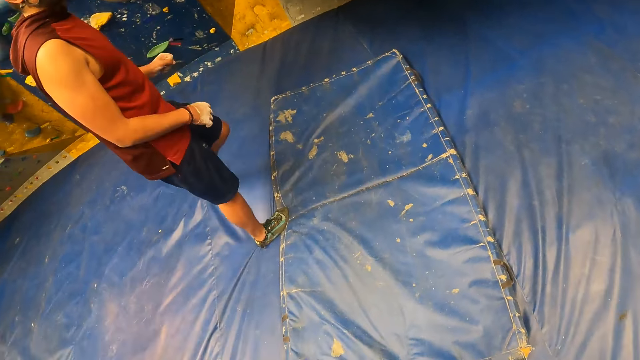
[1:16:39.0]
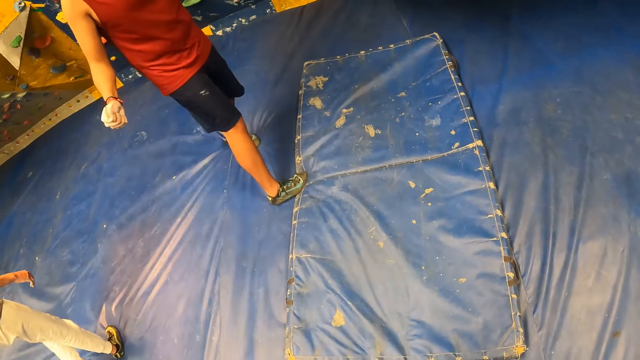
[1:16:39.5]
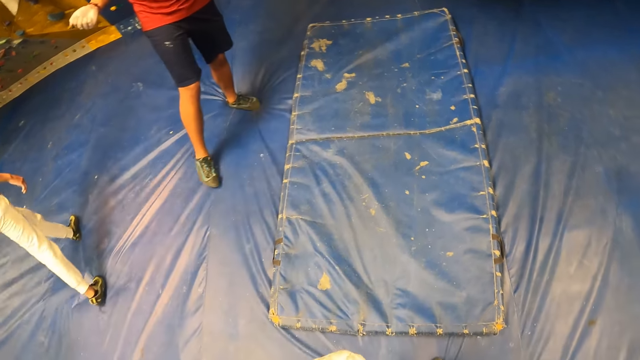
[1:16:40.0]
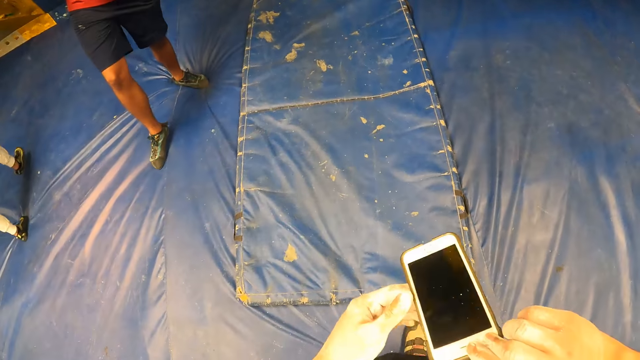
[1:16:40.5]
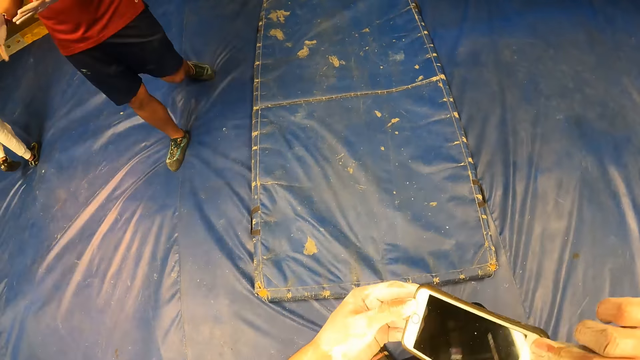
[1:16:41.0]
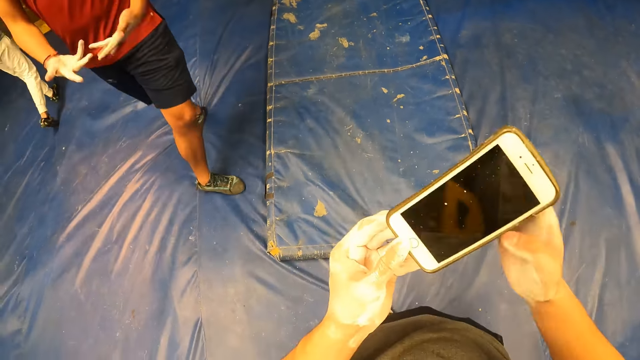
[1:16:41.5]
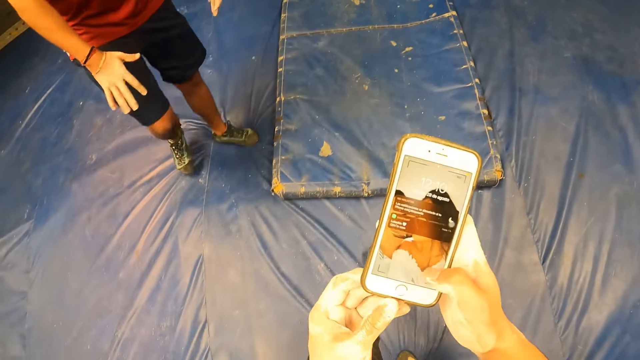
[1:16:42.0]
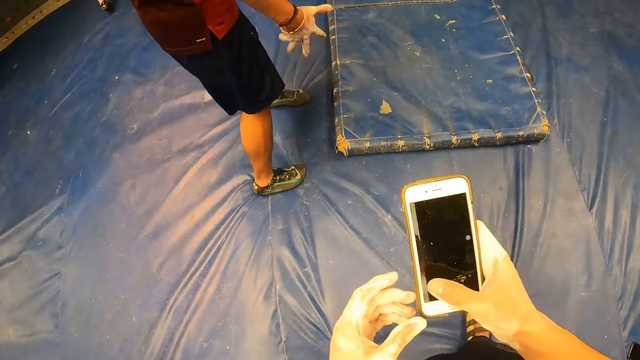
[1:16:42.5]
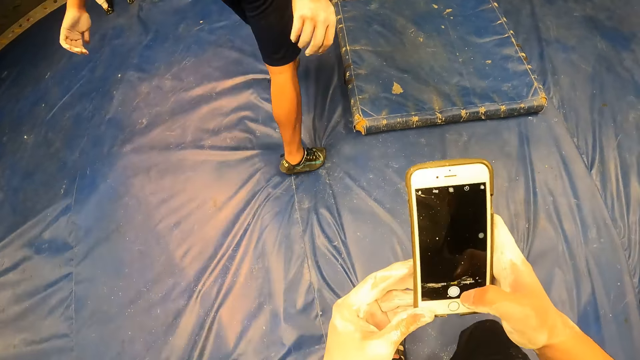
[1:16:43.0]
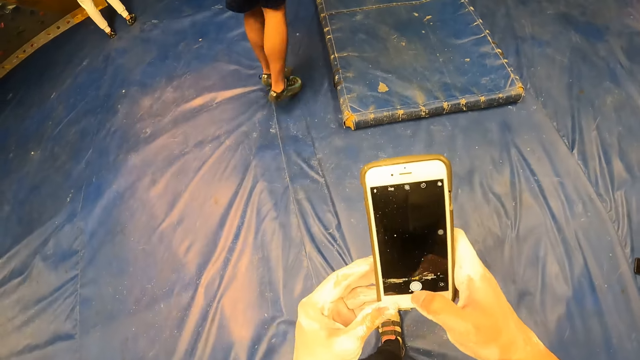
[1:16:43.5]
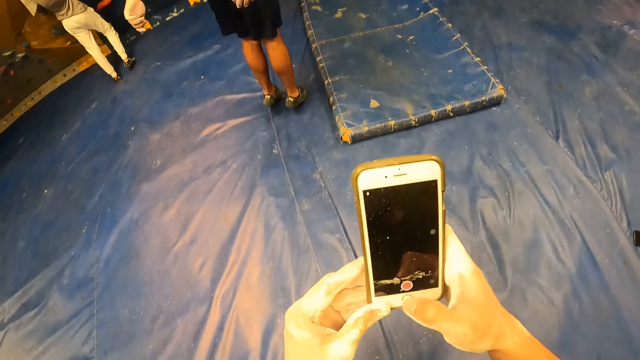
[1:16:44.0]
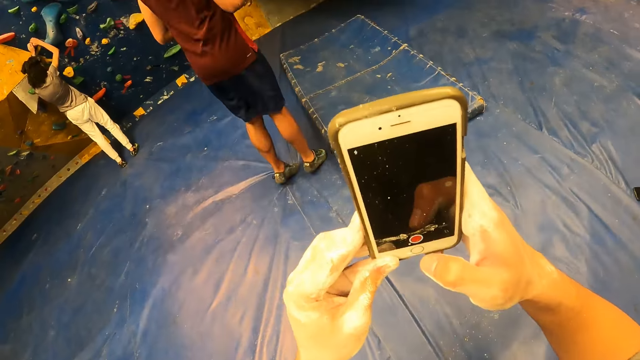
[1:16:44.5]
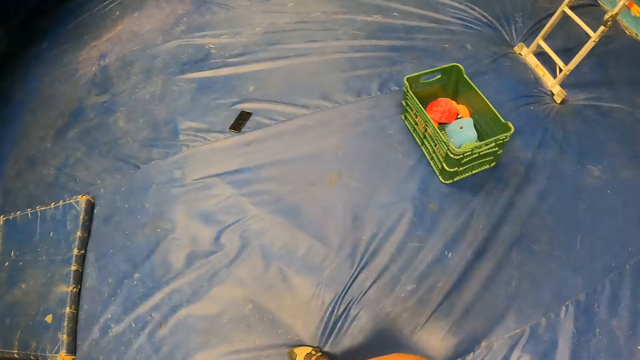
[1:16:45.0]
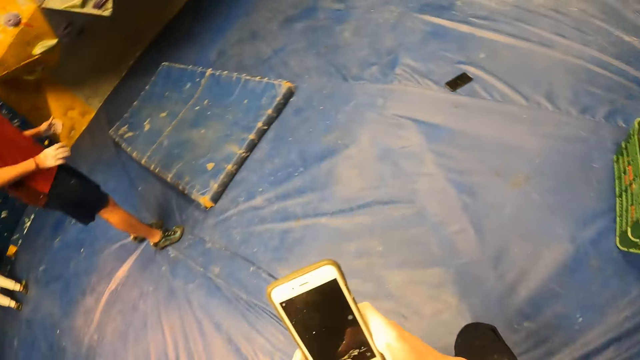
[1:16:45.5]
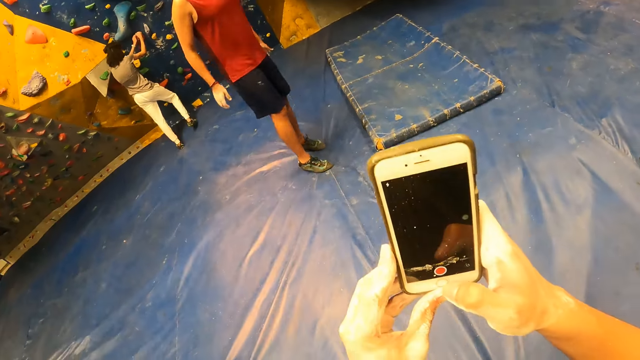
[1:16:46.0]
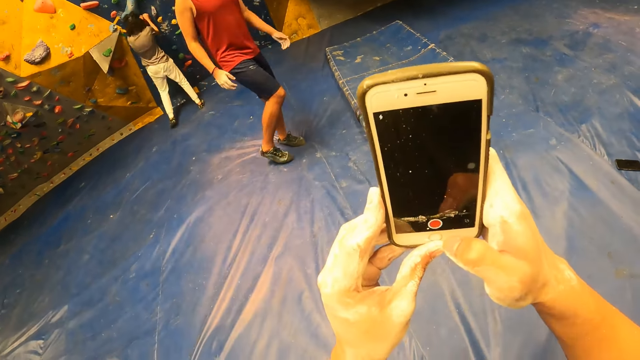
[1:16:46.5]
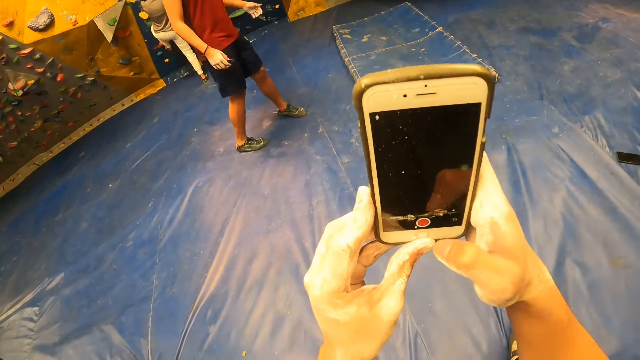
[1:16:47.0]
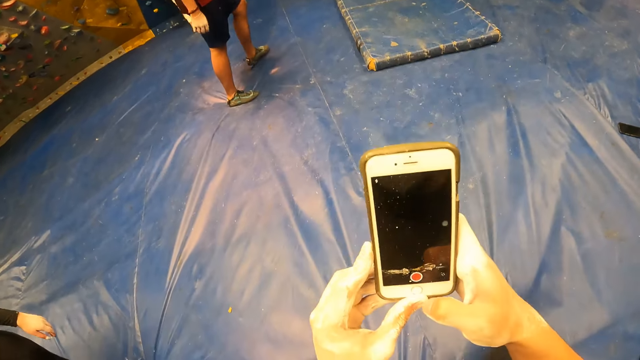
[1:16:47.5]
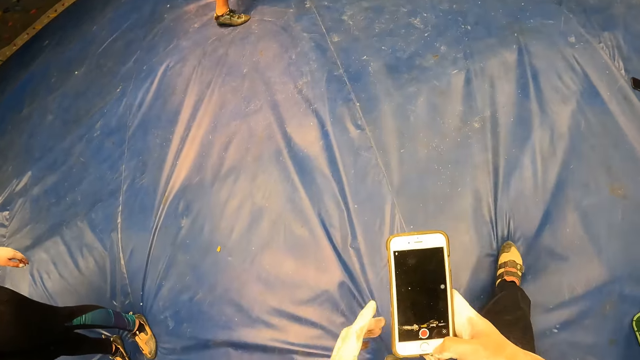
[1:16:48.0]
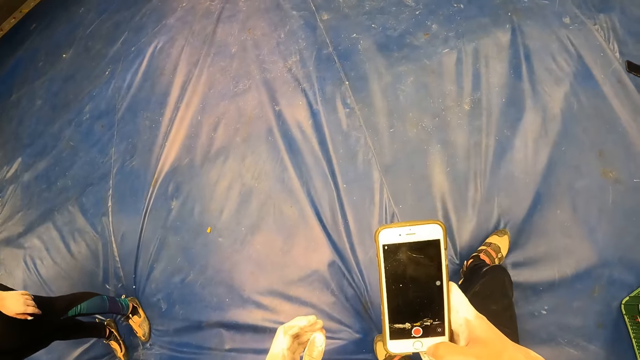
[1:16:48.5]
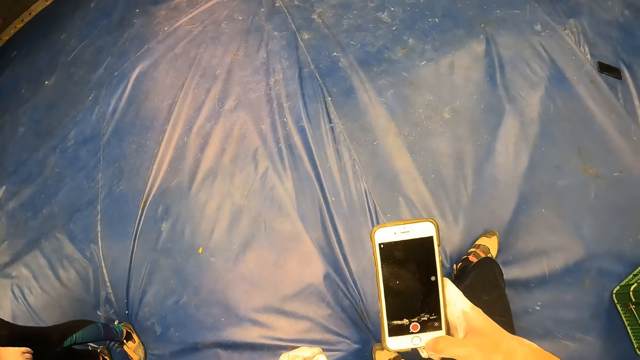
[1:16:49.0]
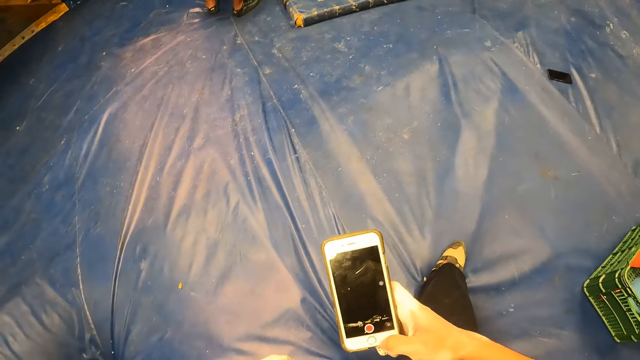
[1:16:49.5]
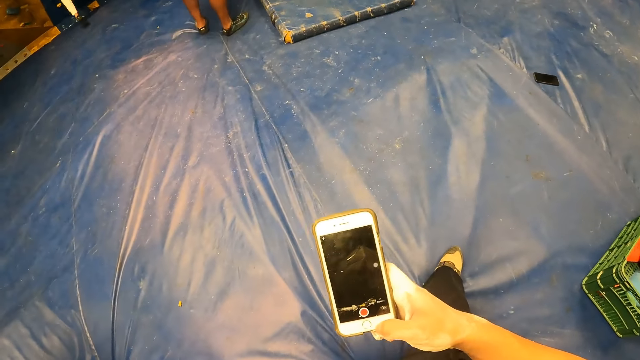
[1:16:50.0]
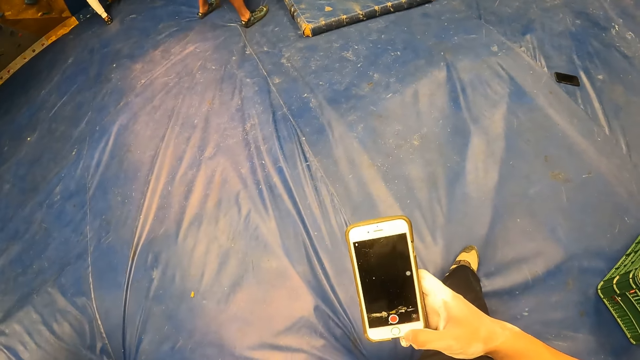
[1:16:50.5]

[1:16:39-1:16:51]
The camera wearer operates the phone with both hands. They hold the phone with both hands. A man jumps up. The camera wearer looks around. A girl climbs the rock wall with both hands. The camera wearer uses the phone.

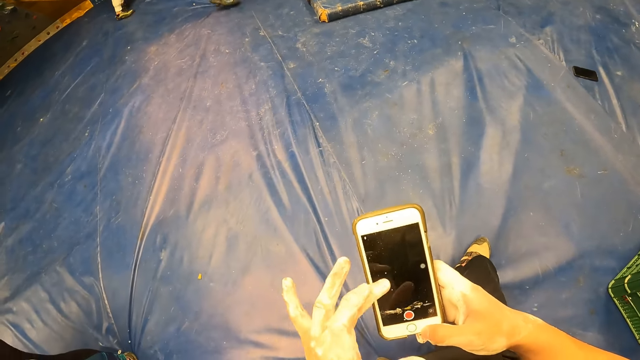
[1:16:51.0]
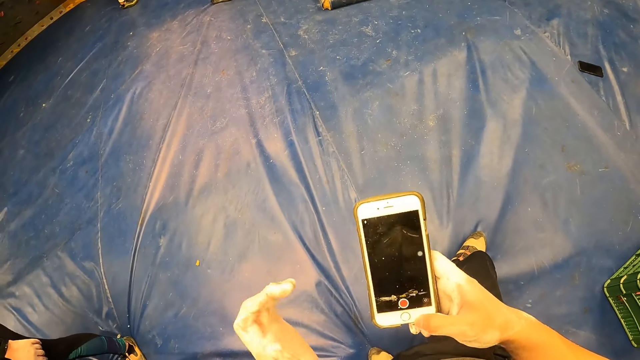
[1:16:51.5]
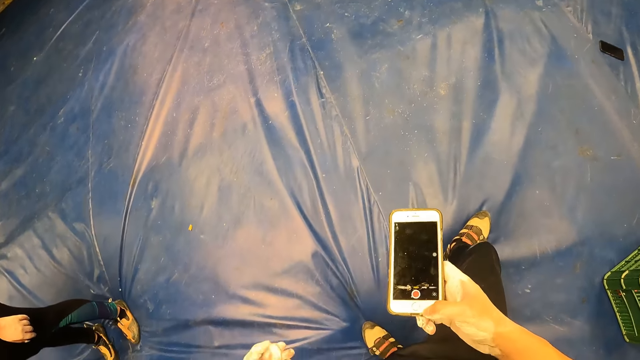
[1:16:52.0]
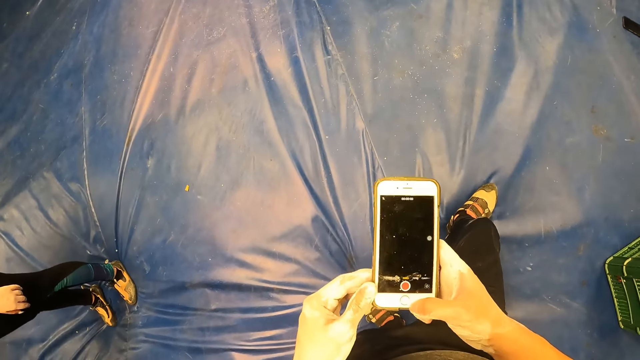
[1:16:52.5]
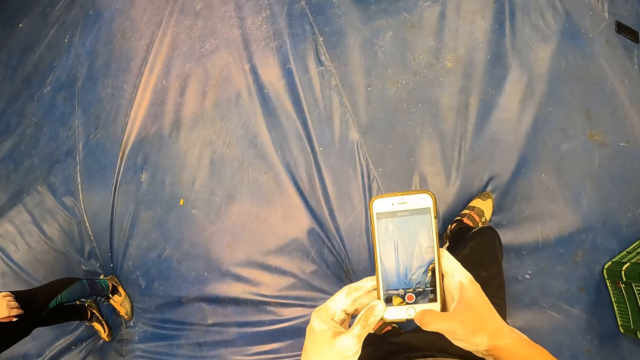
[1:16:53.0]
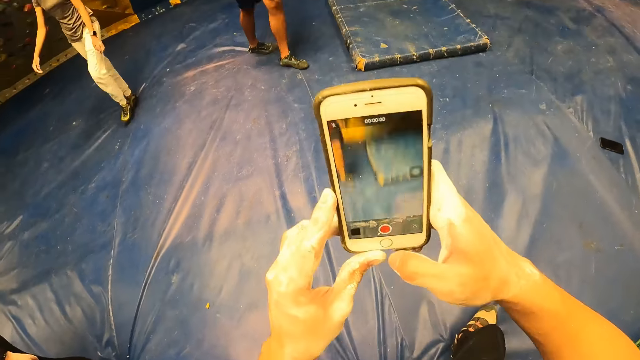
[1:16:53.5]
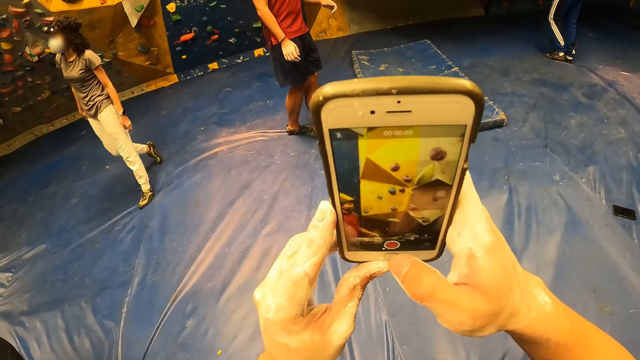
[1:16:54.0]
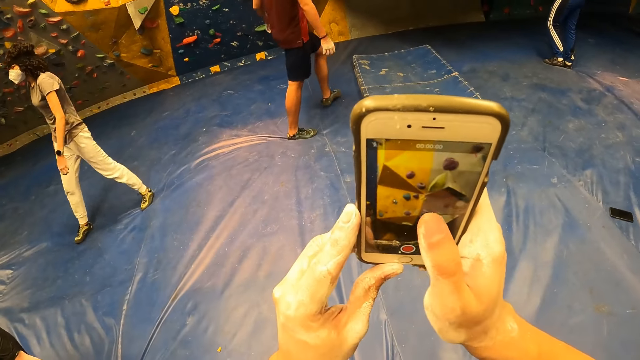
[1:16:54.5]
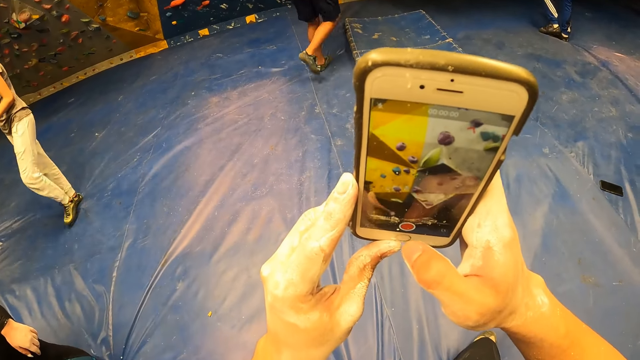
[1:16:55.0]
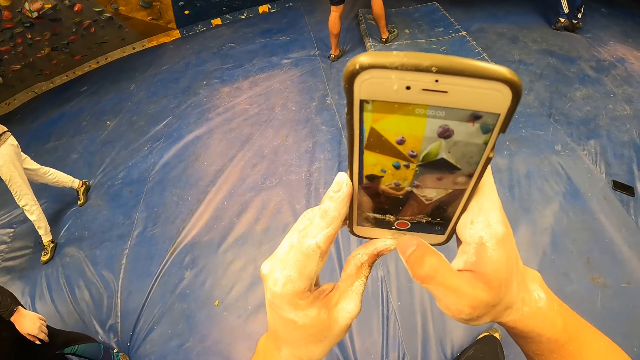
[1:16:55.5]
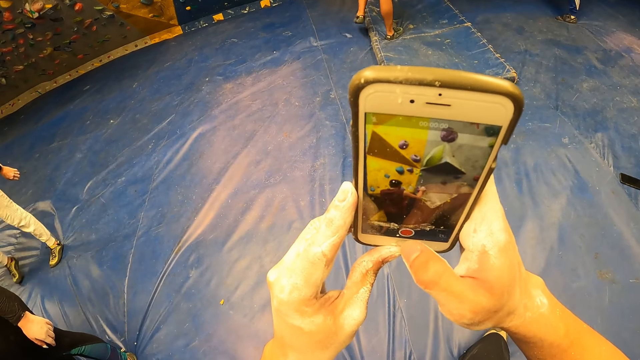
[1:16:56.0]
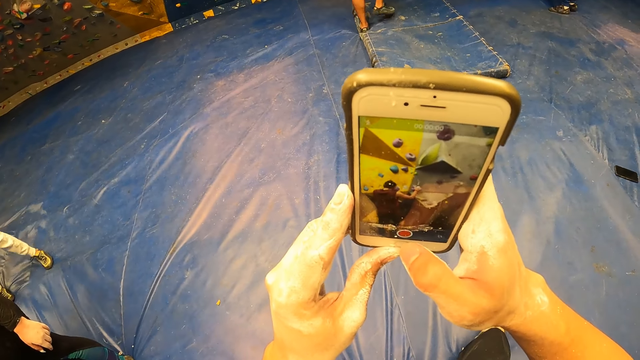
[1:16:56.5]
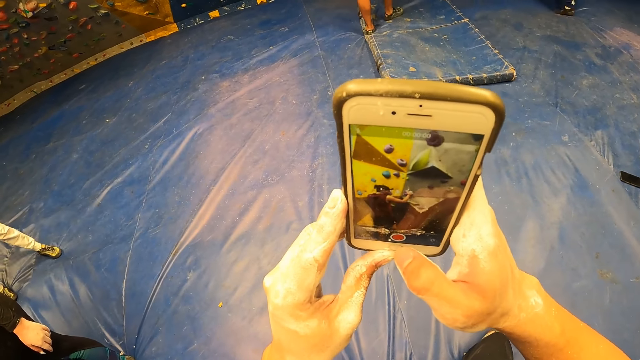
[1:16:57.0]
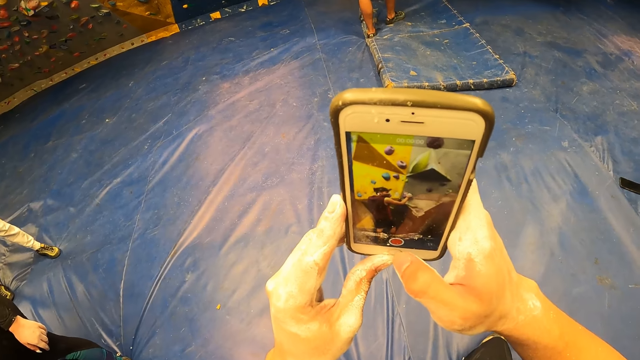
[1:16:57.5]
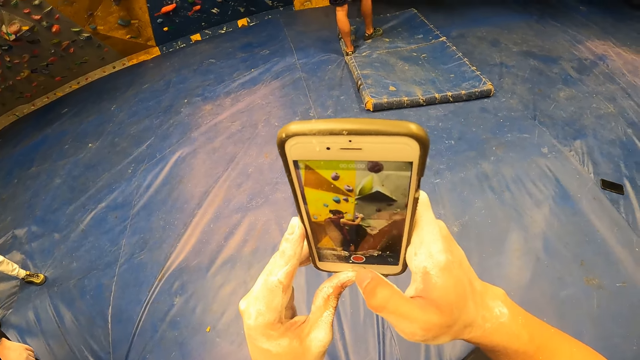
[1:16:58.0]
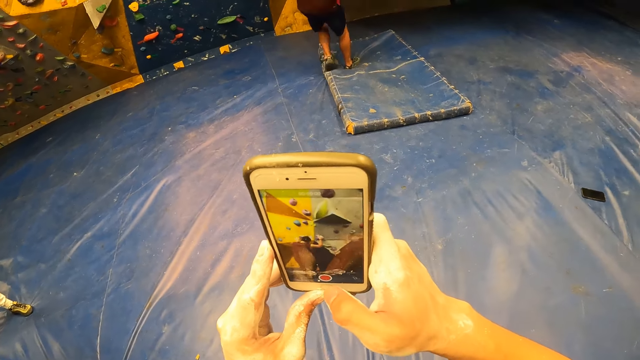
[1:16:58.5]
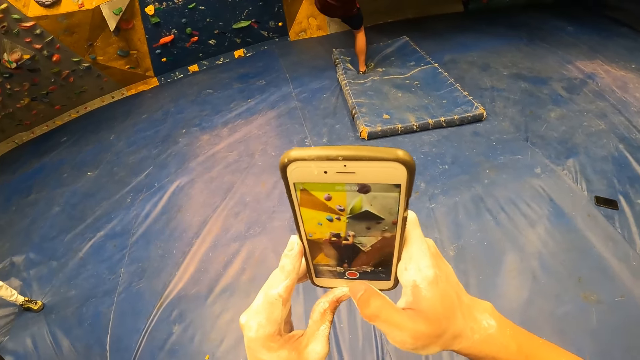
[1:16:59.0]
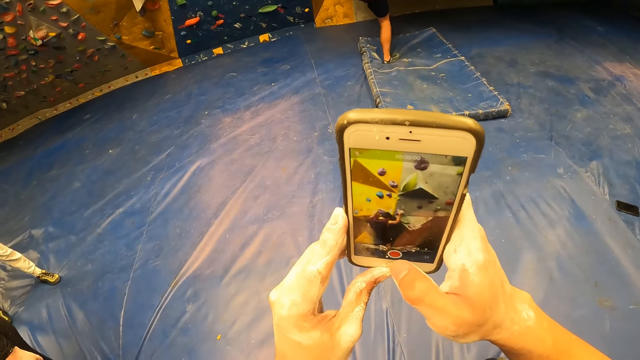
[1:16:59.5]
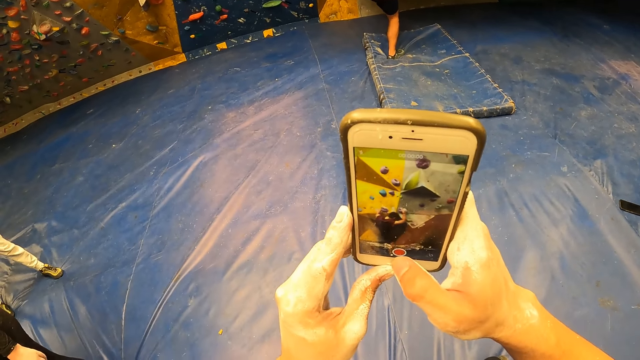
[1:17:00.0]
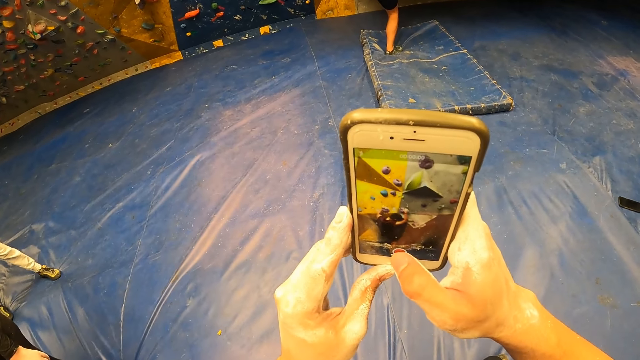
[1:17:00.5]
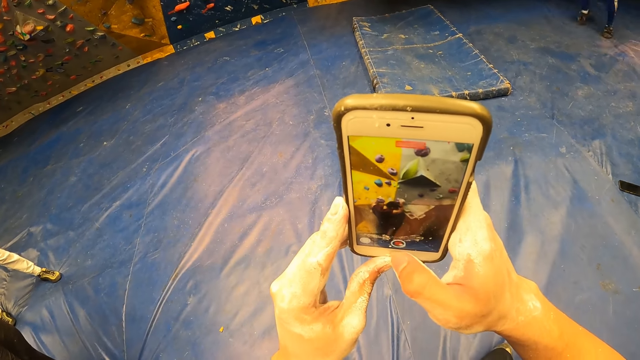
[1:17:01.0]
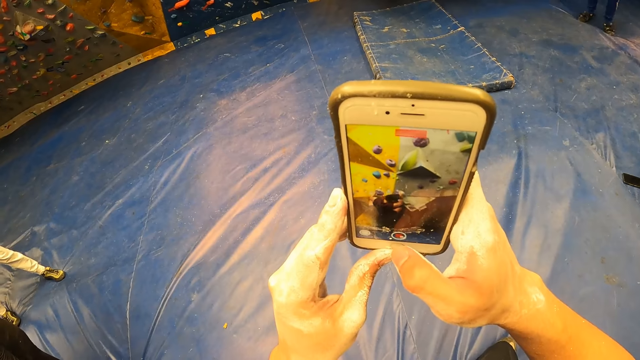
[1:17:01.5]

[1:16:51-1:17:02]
A man climbs the rock wall with both hands.
